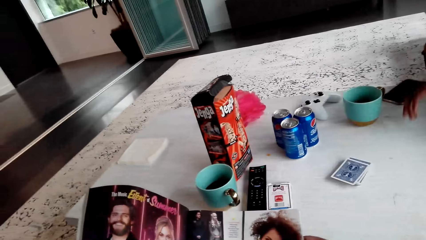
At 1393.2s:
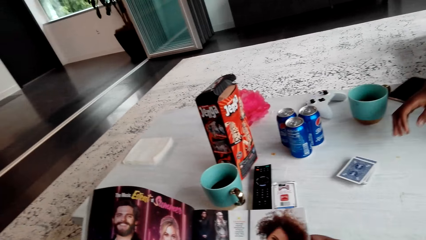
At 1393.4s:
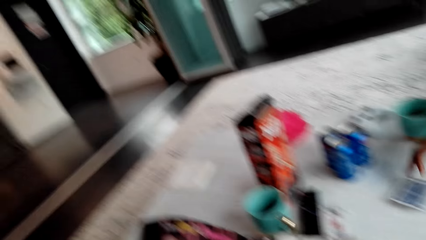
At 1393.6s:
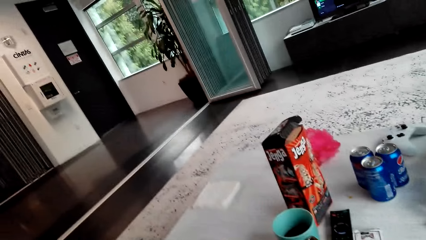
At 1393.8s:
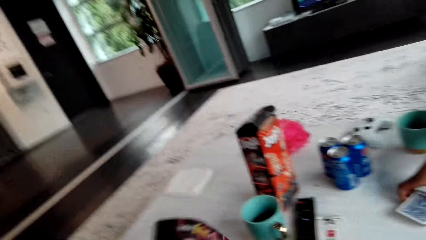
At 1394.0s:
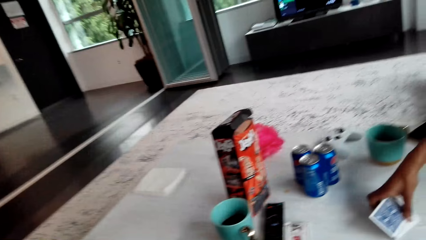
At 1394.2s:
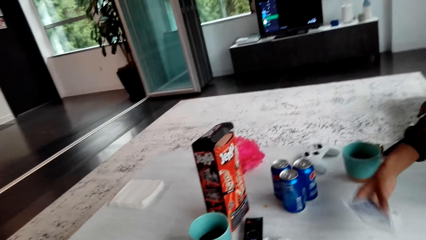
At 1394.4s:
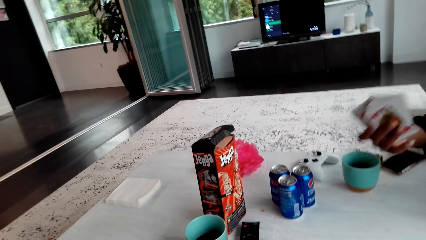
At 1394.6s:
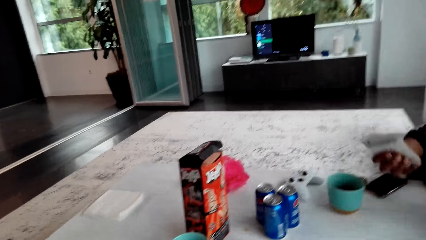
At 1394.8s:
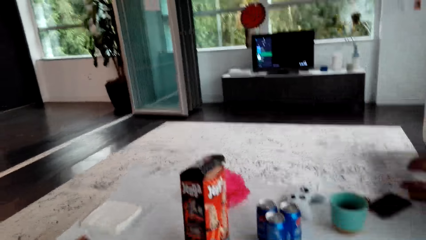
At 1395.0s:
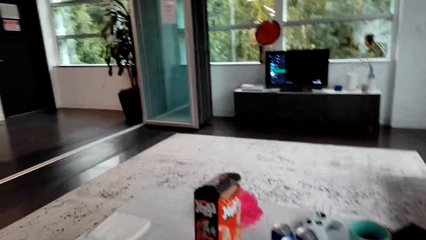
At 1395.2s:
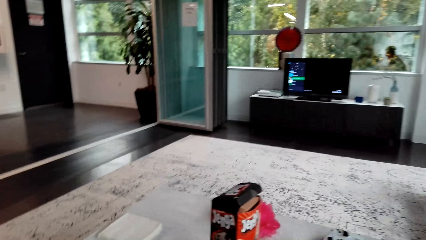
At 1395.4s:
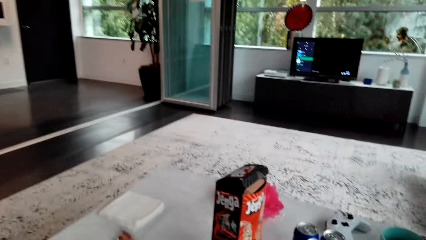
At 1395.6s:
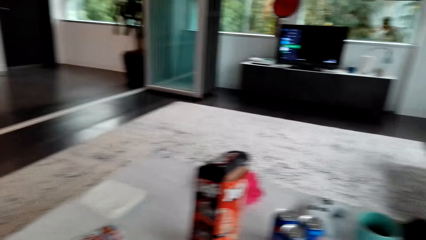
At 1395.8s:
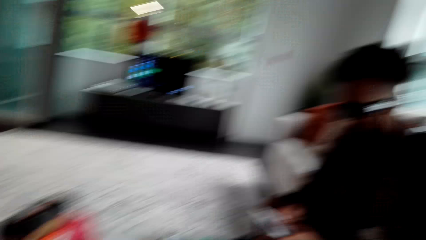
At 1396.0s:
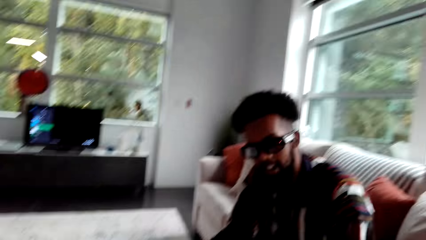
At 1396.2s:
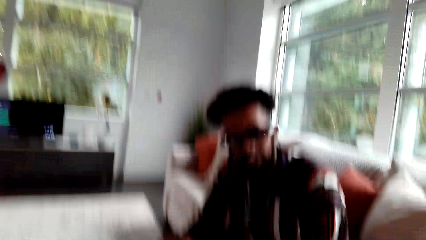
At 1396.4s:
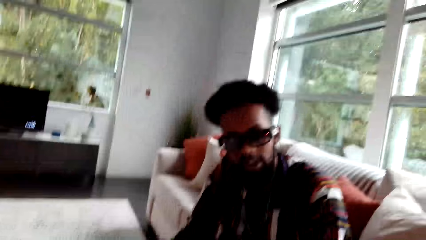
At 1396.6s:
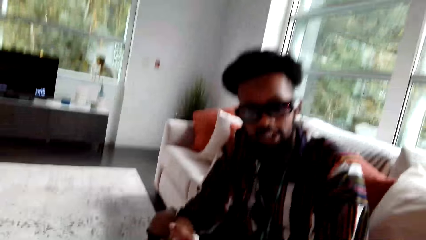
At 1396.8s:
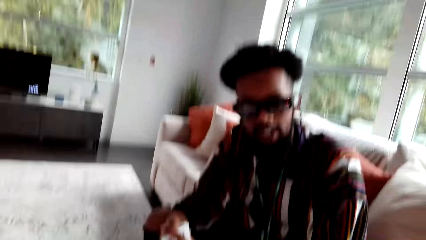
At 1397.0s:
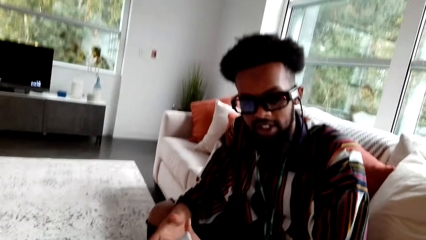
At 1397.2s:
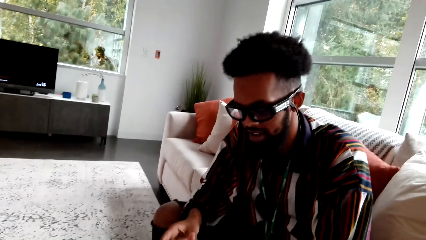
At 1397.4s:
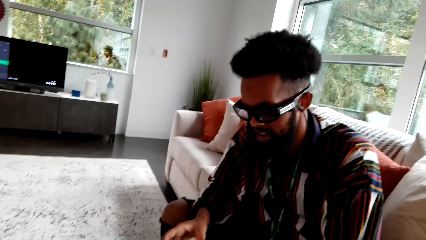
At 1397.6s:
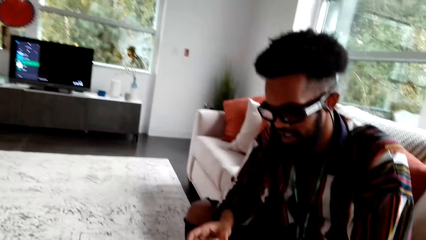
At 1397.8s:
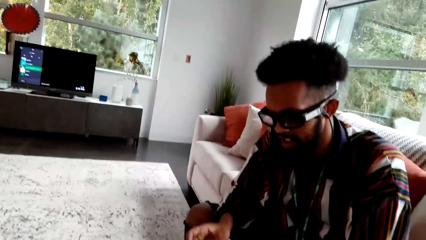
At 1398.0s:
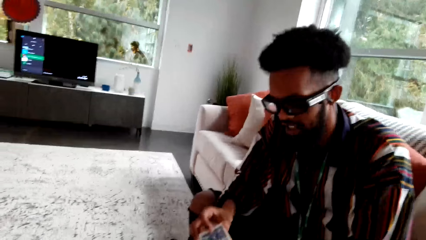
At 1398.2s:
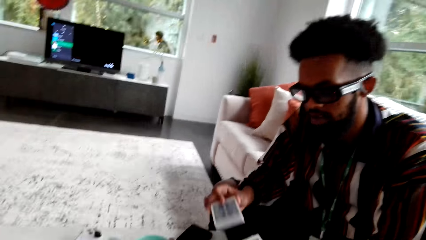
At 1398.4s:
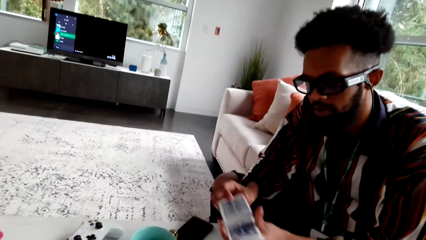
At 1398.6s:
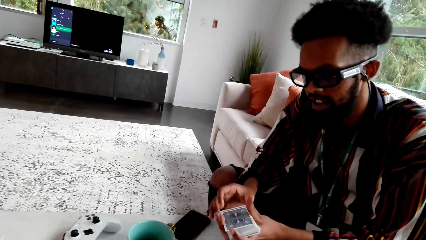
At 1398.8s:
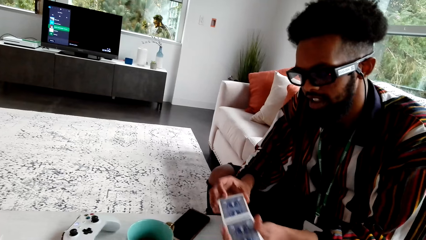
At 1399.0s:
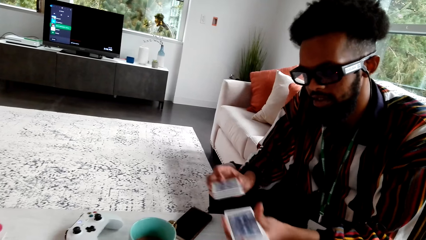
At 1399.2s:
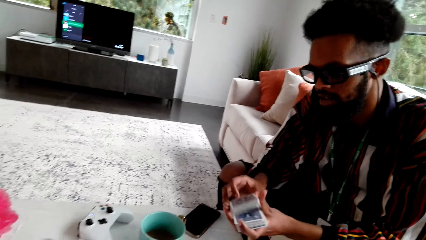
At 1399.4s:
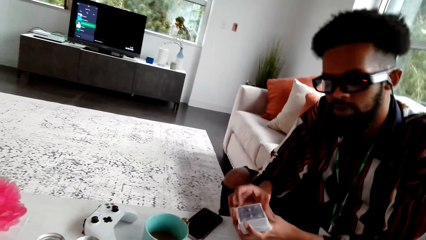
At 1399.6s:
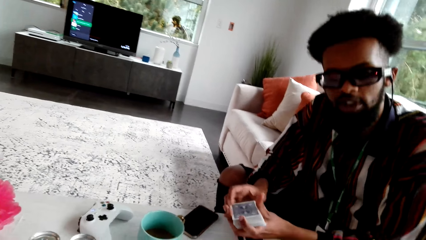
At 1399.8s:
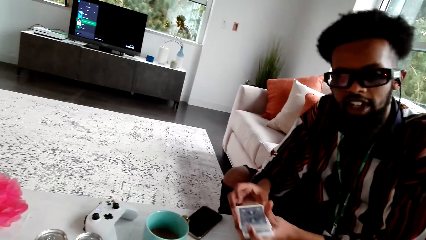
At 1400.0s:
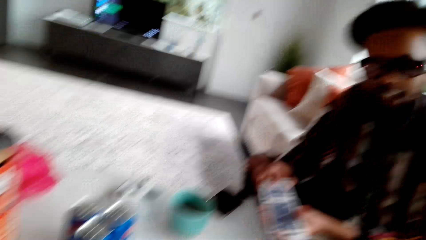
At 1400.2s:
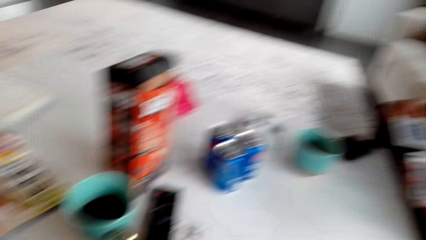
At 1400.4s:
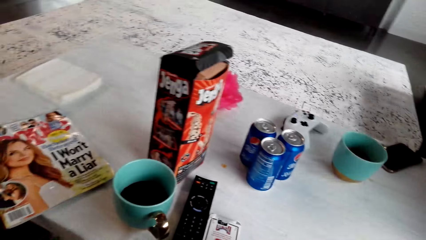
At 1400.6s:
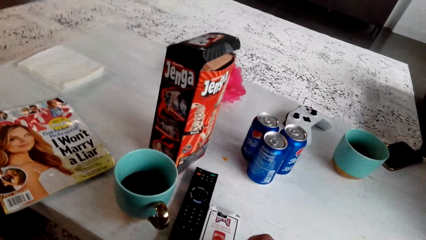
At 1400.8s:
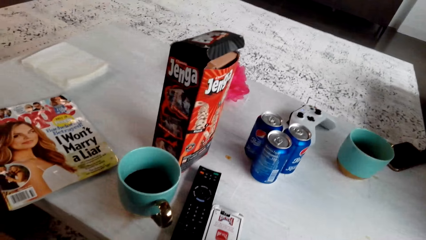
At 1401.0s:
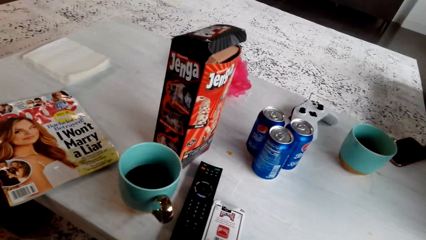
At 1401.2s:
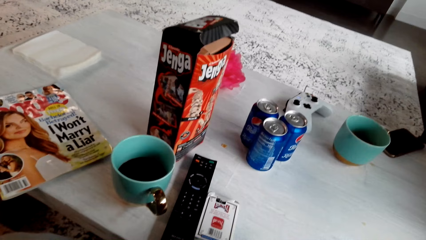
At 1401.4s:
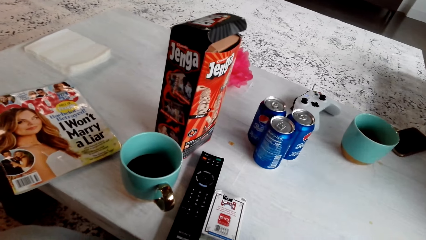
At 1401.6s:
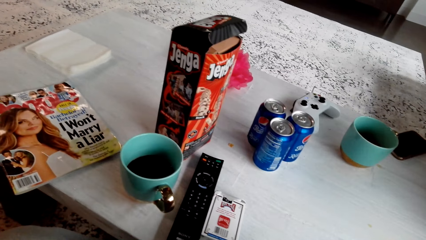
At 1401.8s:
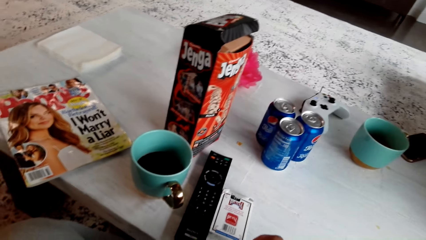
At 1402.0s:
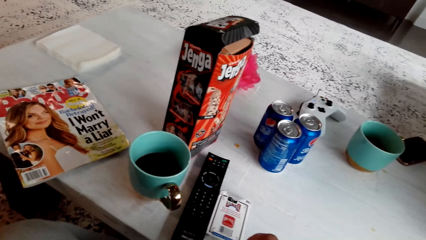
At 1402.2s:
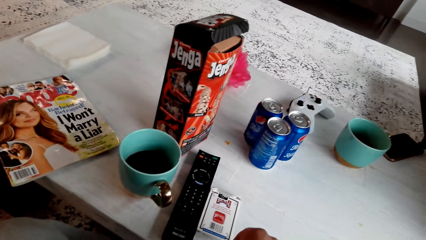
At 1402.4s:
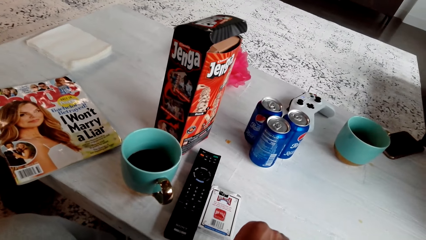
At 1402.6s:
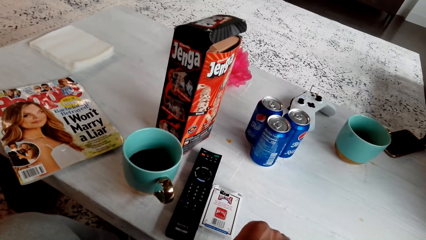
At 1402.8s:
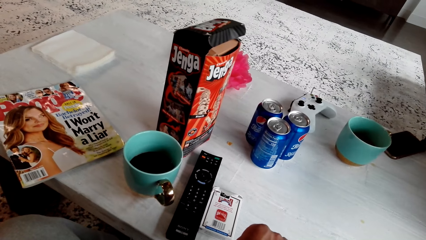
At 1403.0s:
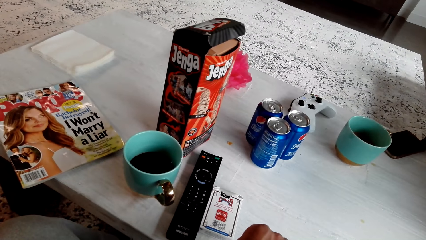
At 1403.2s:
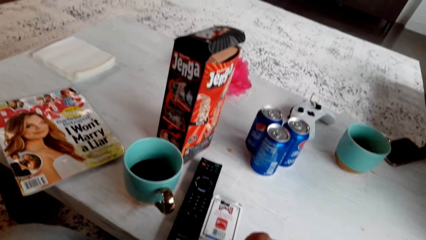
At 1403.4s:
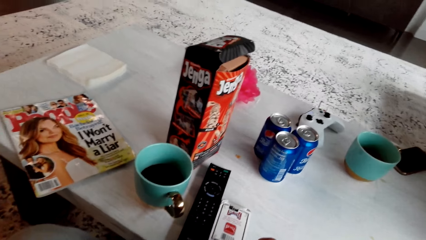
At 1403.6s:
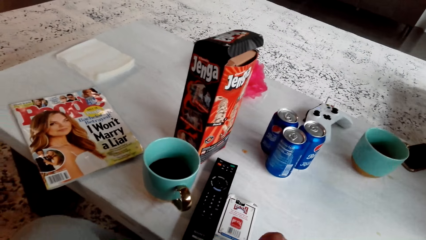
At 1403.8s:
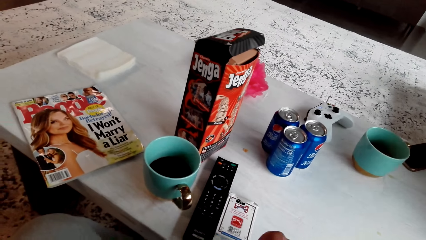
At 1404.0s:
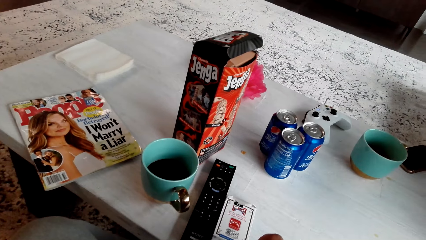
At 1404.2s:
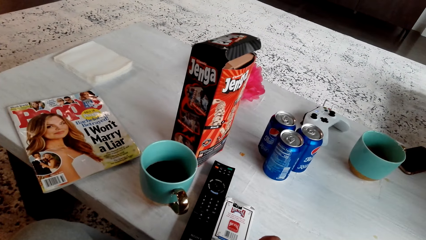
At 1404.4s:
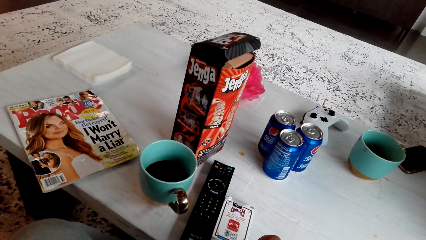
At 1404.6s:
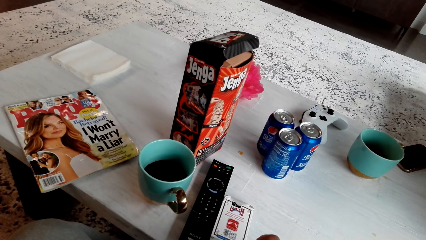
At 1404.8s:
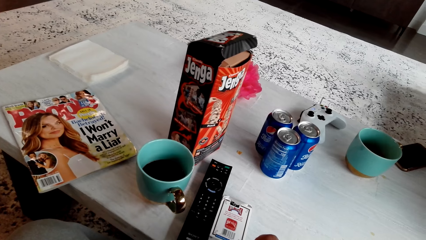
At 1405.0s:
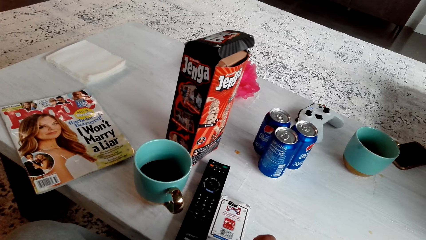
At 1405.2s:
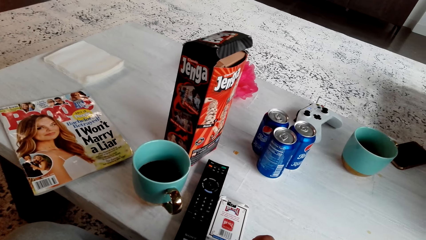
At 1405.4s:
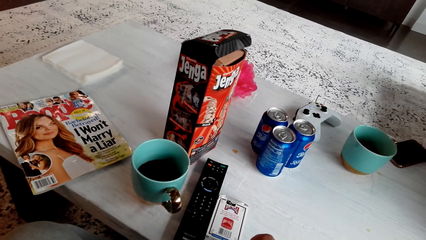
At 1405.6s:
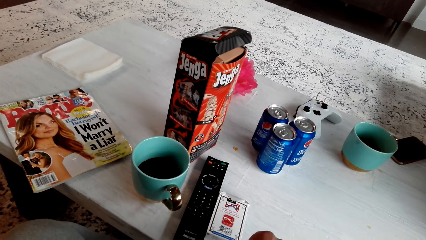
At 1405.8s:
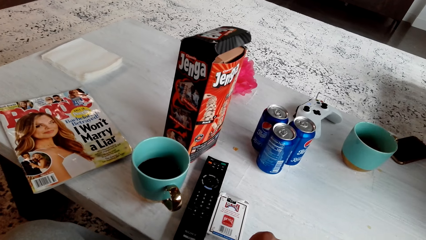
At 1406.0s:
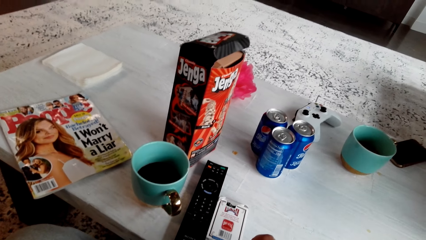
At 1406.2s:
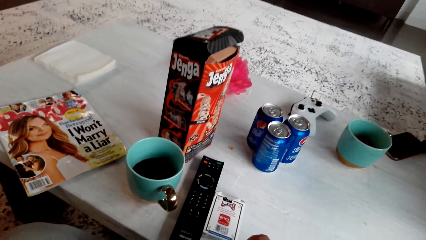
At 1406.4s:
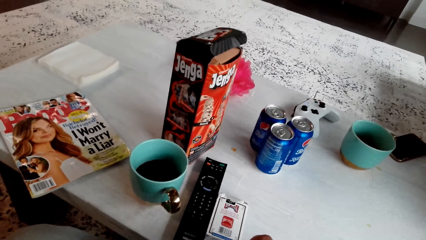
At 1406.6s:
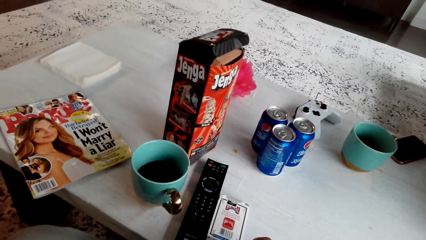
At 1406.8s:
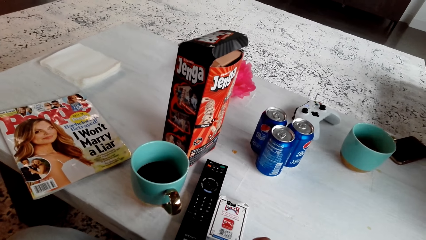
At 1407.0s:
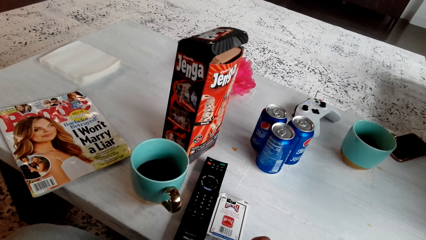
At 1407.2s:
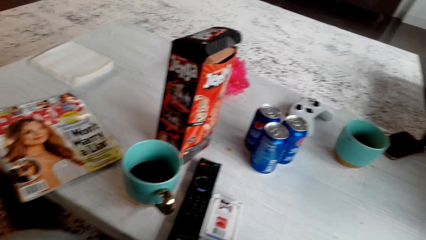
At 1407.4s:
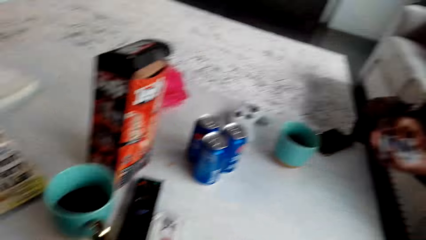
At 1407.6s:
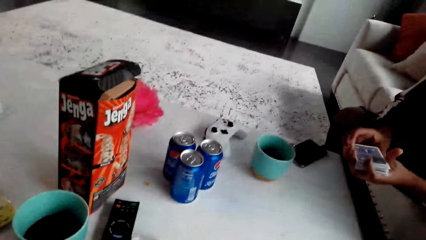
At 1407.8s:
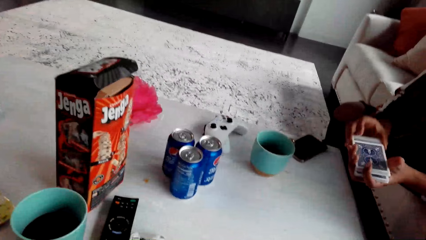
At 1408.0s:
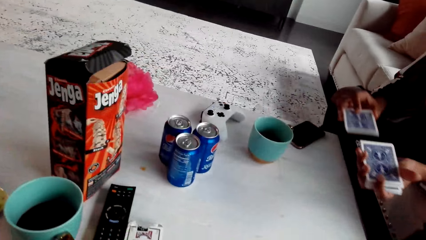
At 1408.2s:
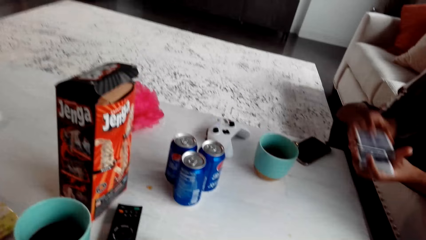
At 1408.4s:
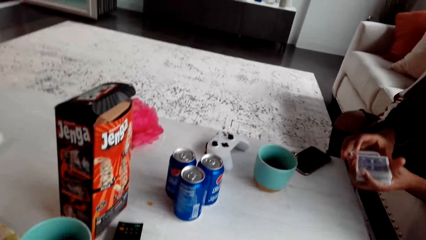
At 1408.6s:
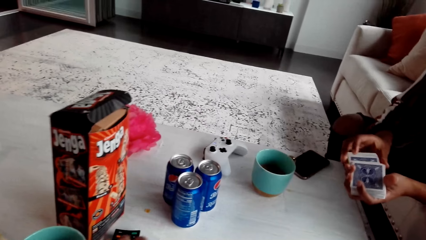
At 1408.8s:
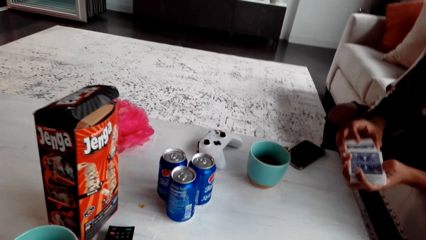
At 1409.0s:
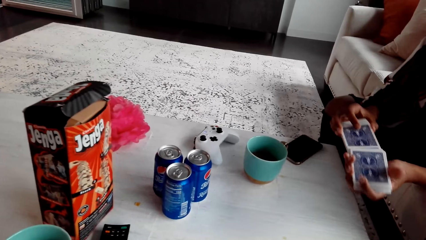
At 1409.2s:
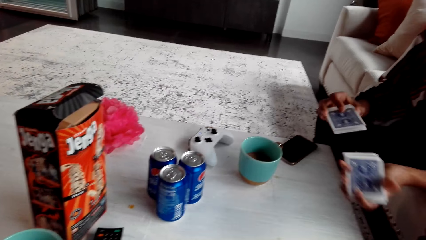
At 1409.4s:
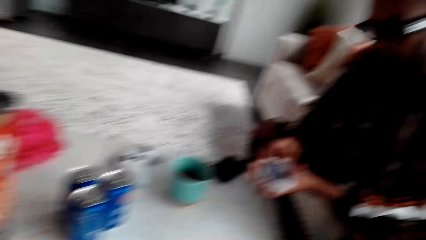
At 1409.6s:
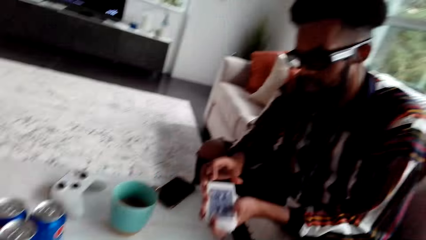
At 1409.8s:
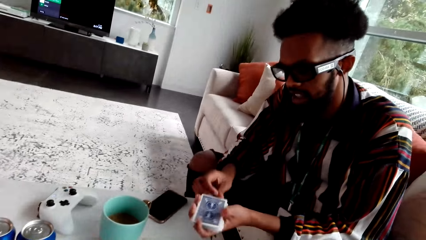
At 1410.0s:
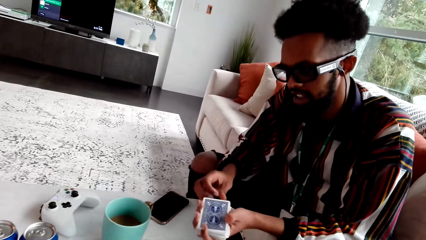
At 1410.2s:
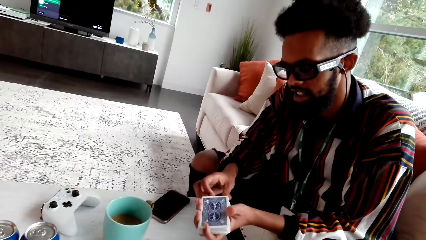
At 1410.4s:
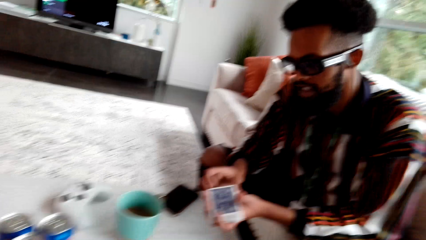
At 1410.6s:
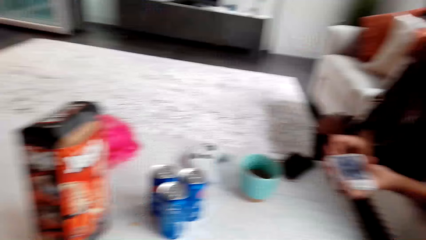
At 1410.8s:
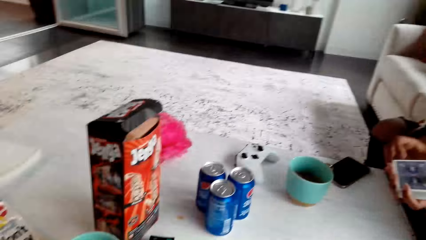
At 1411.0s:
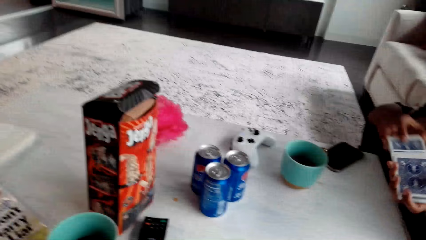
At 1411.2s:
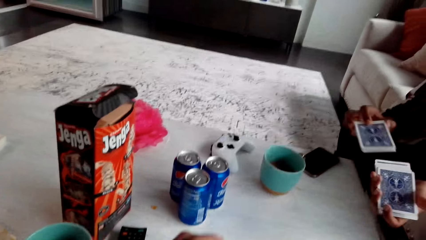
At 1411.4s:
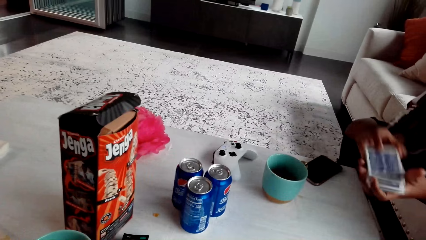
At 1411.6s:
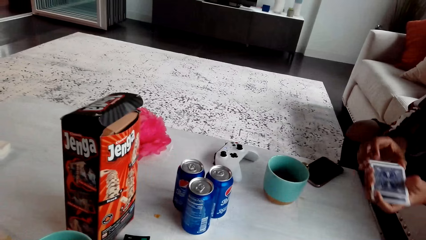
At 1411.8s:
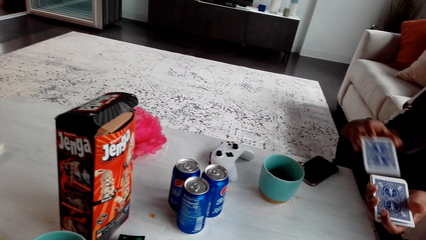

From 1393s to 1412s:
The man picks up the cards. The camera wearer looks around. The man speaks to the camera wearer. He shuffles the cards. The camera wearer speaks to the man. The man speaks to the camera wearer. The camera wearer speaks to the man. They look at the table. They laugh. The man shuffles the cards. The camera wearer speaks. The man speaks to the camera wearer.
